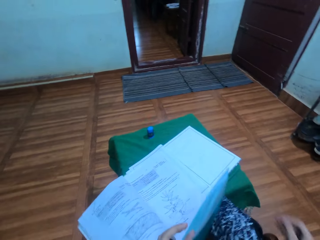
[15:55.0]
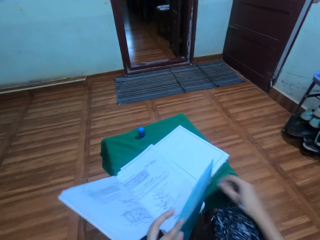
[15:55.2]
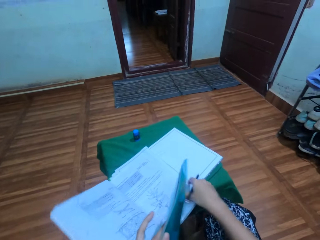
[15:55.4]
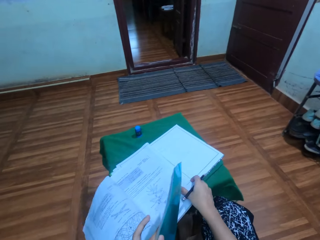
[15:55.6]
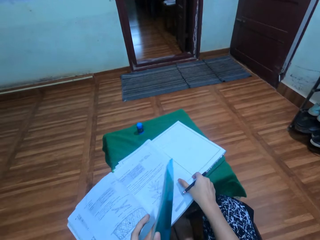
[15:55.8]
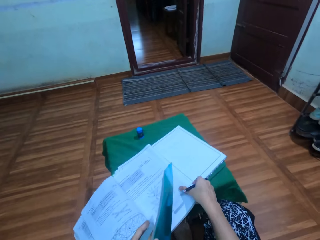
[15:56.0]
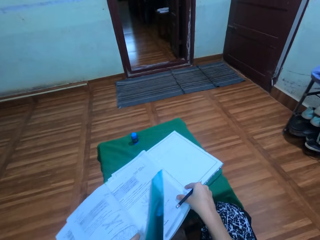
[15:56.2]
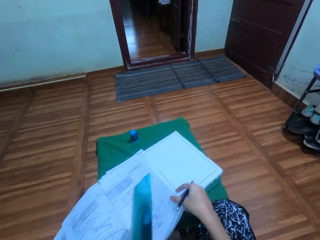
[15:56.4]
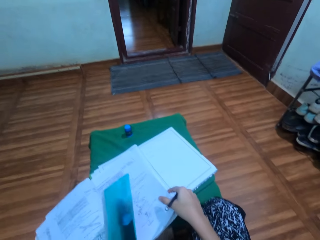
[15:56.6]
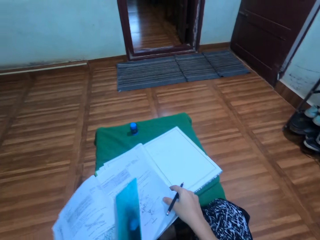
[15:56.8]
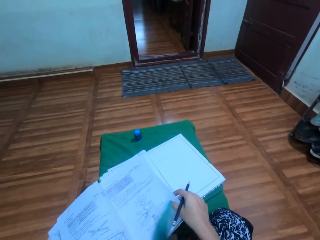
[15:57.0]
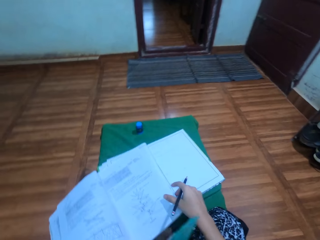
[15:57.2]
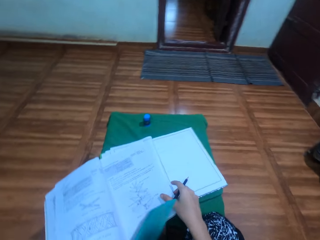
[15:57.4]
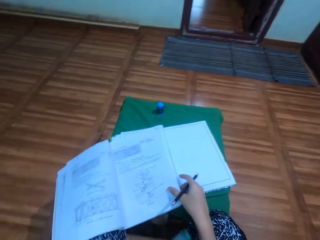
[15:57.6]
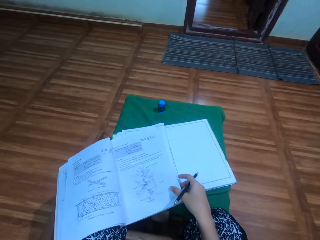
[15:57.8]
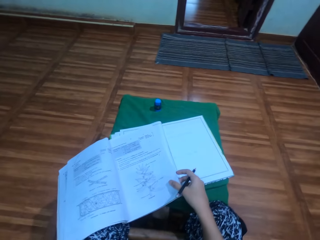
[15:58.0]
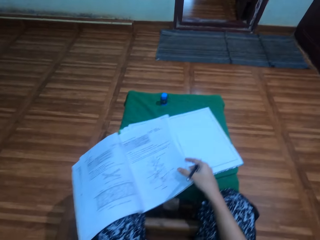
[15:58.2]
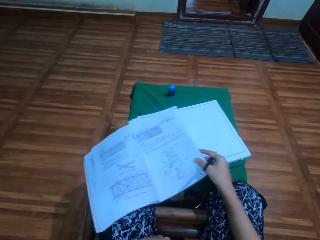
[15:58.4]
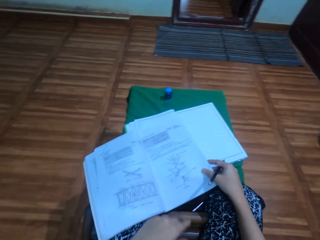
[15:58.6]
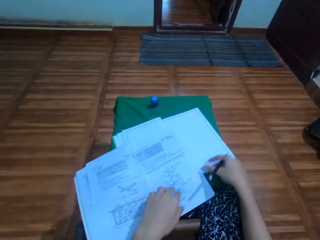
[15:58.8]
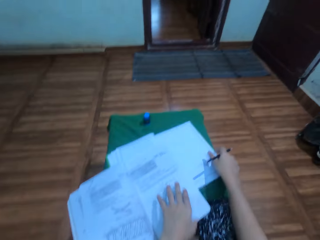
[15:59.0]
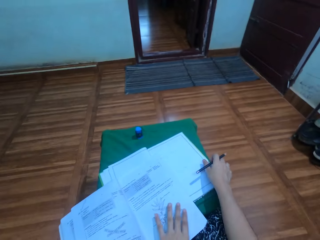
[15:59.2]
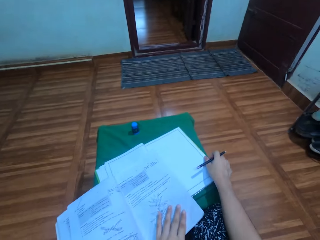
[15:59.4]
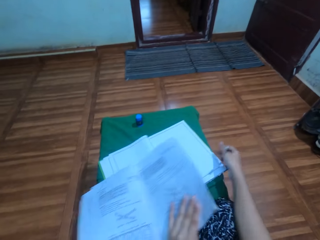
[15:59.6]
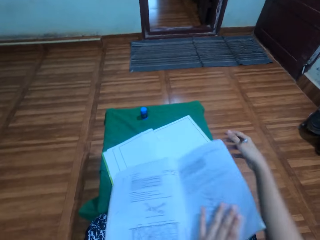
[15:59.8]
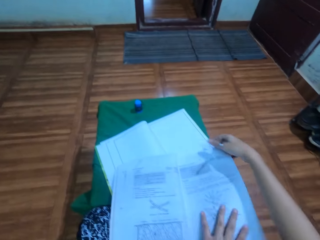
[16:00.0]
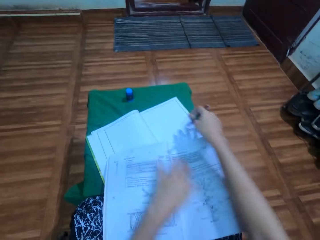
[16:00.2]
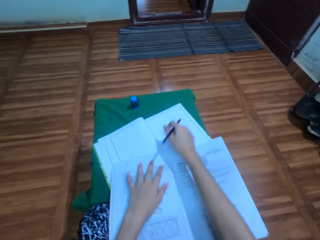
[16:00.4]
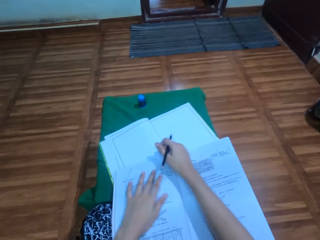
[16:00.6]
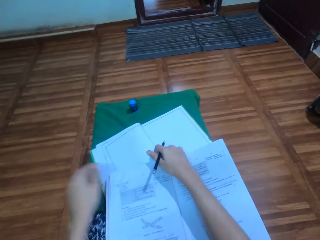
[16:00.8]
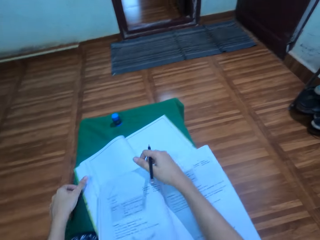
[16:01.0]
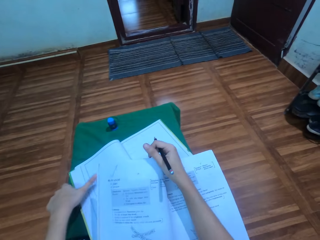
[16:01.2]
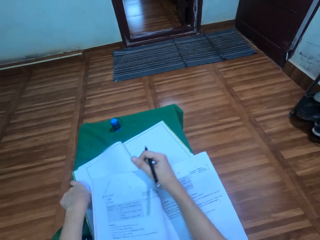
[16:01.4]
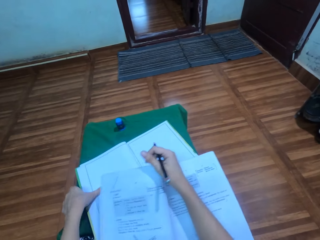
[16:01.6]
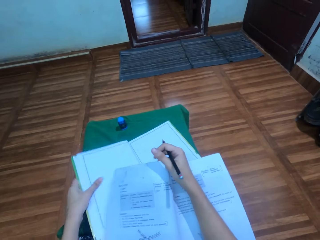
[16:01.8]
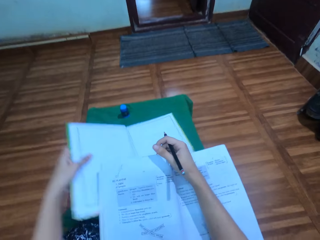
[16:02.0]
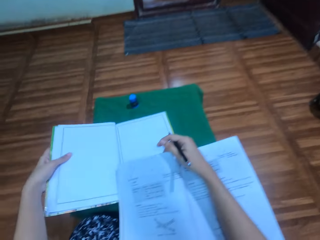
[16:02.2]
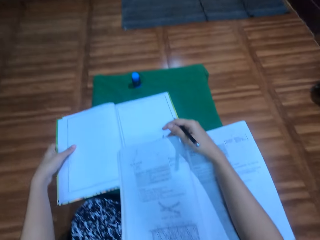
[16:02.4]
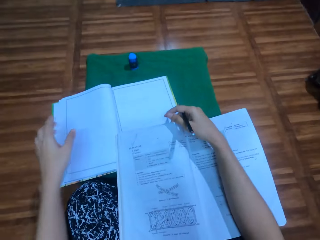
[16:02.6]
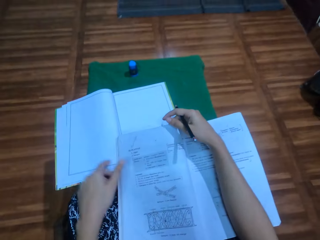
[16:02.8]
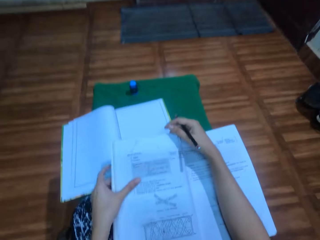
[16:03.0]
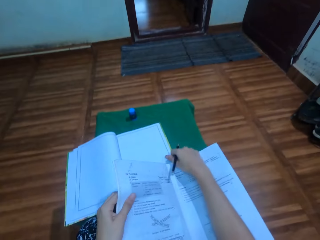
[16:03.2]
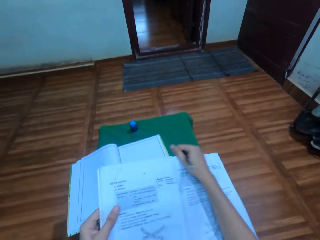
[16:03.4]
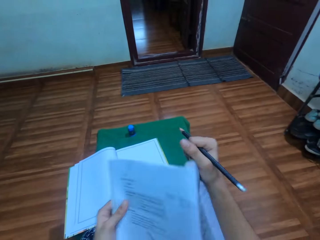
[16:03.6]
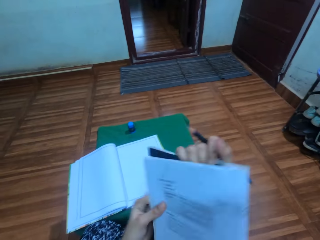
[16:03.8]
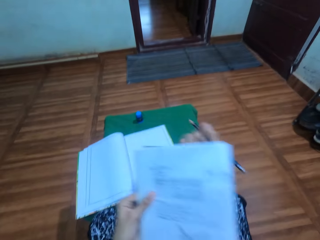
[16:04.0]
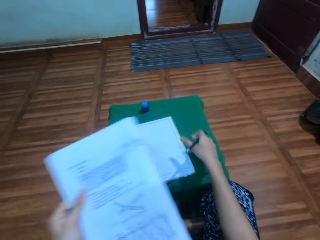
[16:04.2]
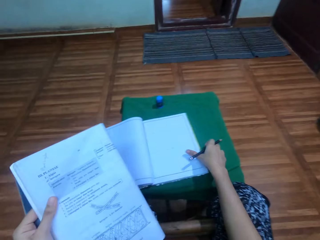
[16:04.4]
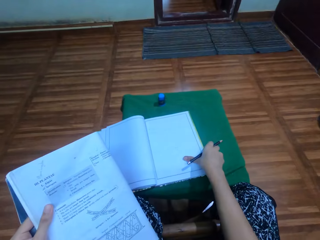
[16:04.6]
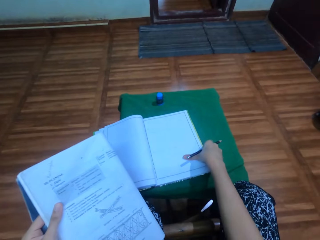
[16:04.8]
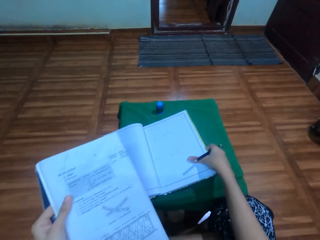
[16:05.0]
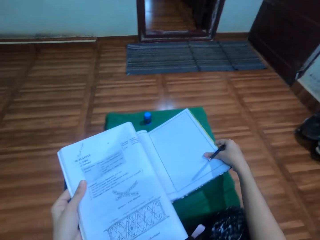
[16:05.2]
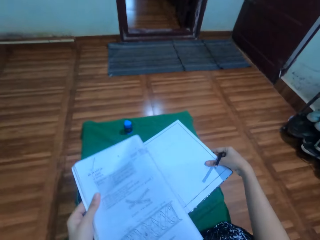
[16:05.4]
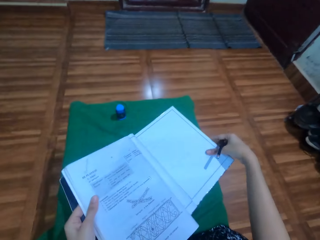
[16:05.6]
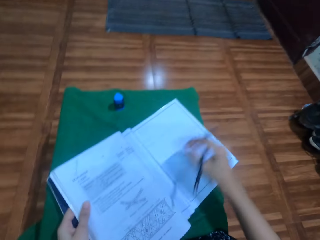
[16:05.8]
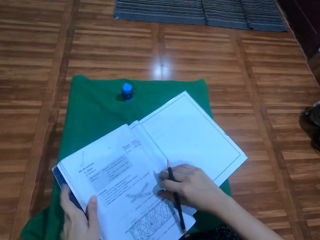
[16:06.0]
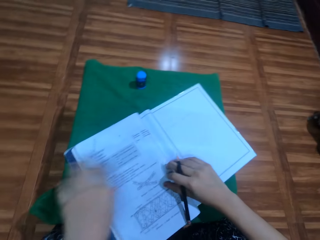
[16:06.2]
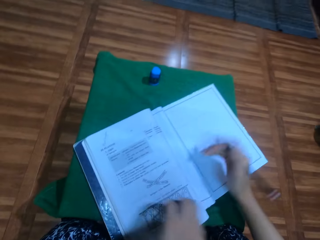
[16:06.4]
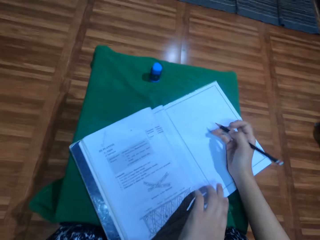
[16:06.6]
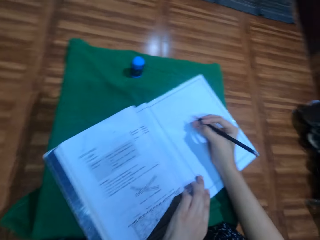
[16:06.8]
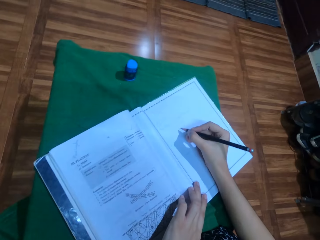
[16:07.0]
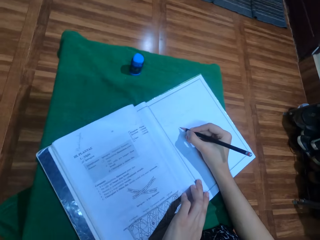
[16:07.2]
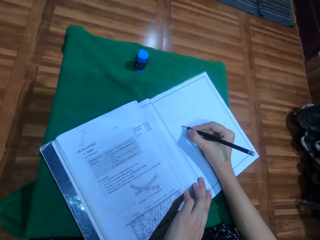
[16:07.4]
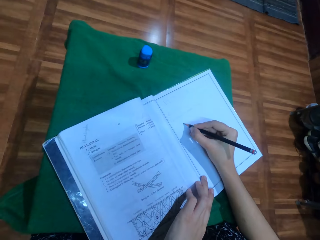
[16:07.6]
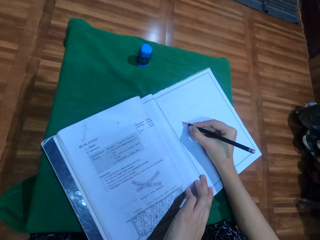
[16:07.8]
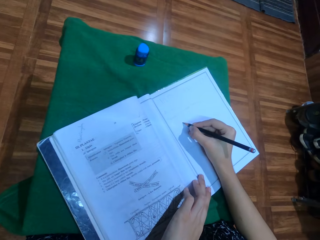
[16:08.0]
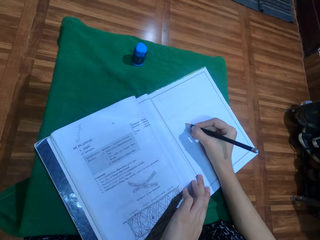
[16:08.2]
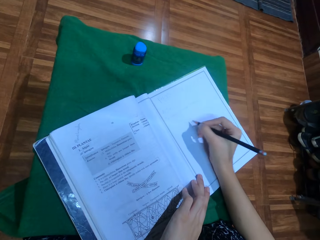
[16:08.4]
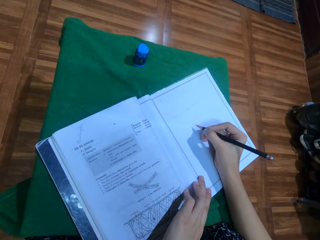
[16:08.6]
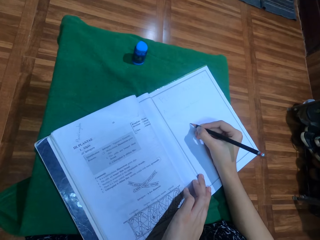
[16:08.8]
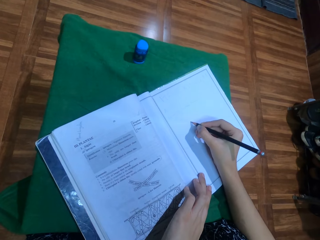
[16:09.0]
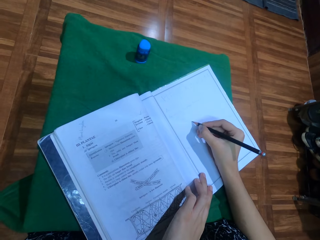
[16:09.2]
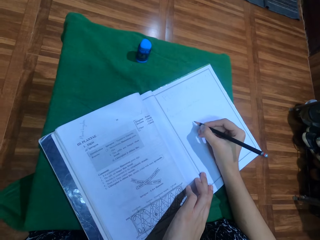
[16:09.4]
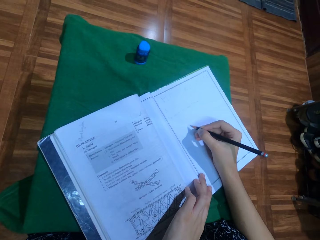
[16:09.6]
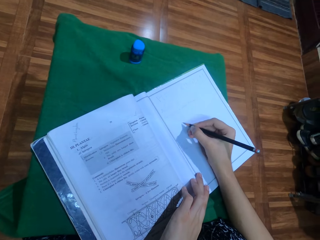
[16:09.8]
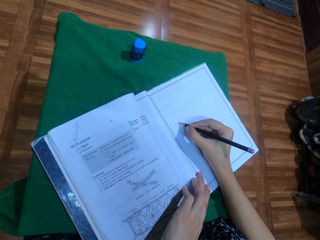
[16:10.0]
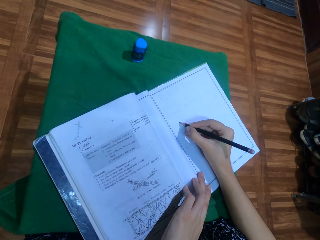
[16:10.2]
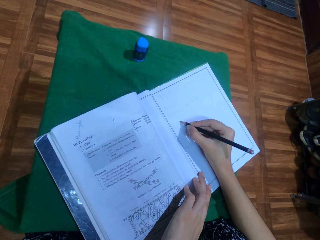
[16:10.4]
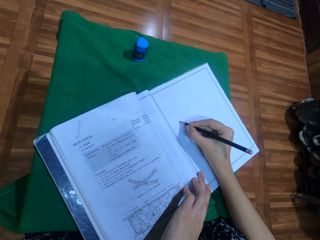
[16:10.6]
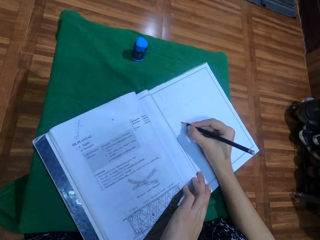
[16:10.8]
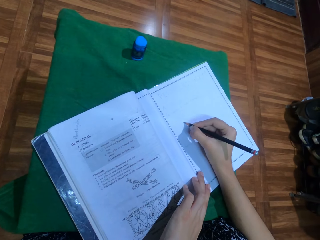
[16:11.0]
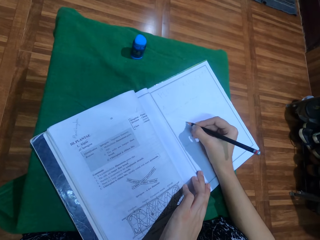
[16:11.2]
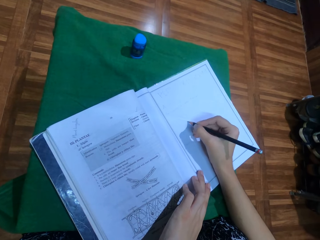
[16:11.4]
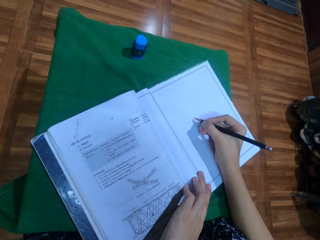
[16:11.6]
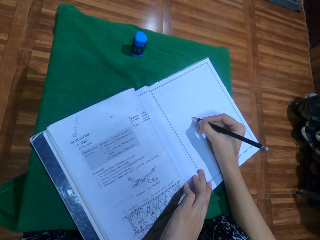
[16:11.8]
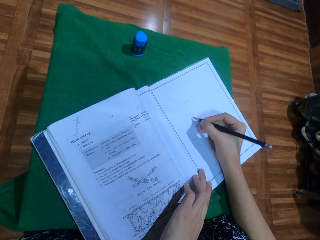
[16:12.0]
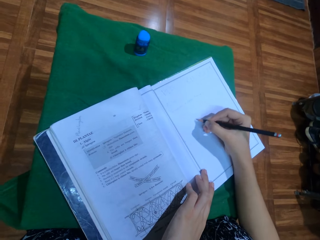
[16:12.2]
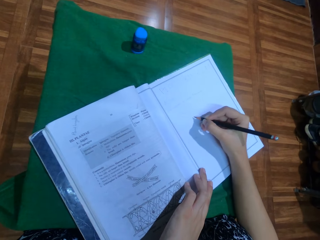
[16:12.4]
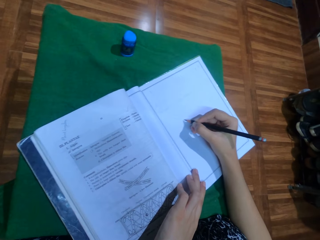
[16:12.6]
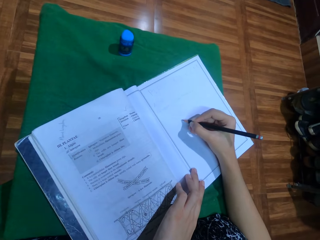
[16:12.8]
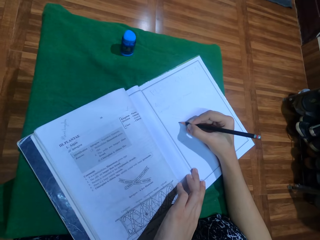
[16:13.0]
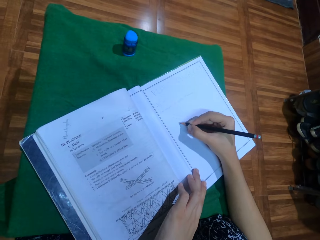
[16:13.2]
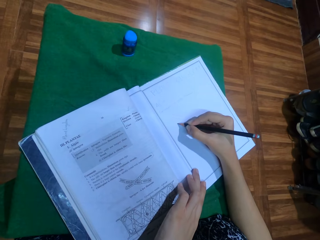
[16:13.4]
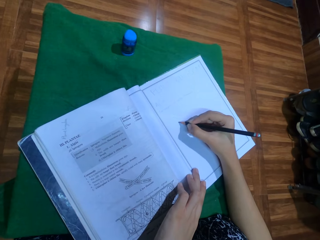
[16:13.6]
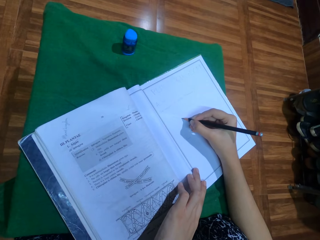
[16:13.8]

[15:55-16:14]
The camera wearer adjusts their legs. They pull a stool with their leg. They move a book on the stool with their left hand. They move the book with their left hand again. They fold the book. They move the book on the stool. They pull the book. They put down the book. They draw on the book with a pencil.
